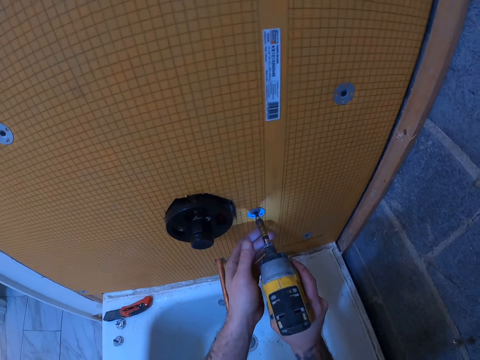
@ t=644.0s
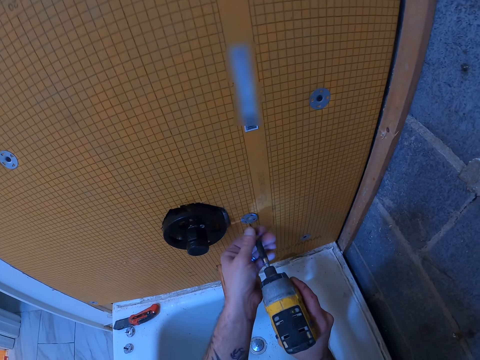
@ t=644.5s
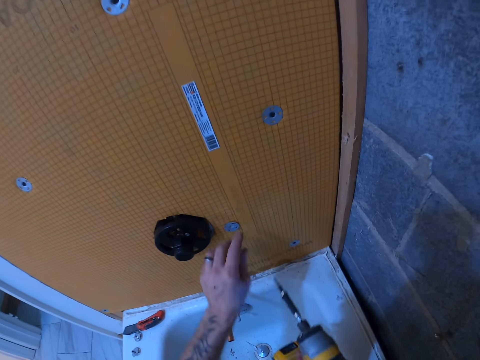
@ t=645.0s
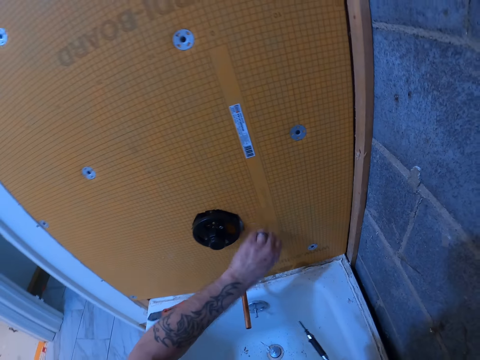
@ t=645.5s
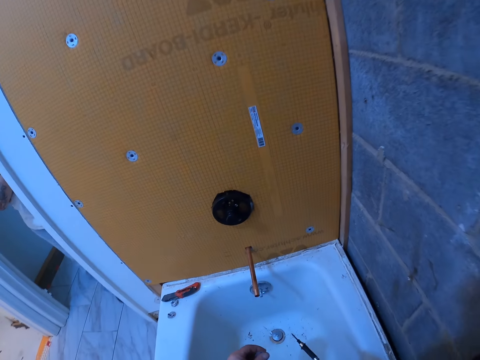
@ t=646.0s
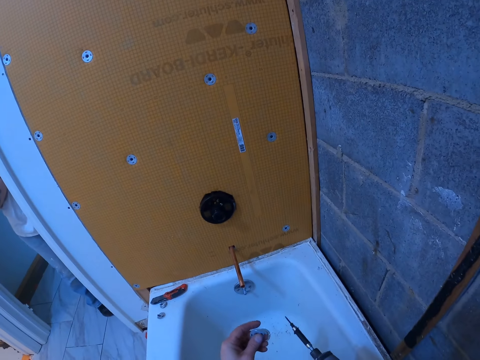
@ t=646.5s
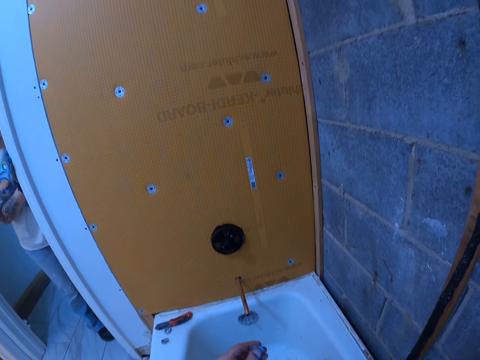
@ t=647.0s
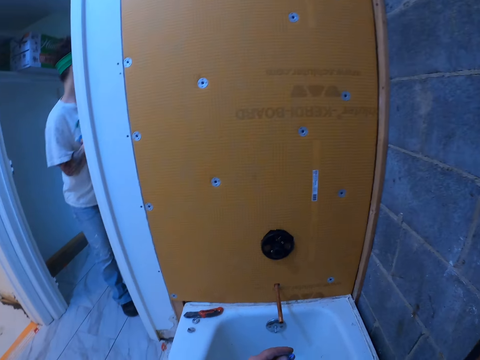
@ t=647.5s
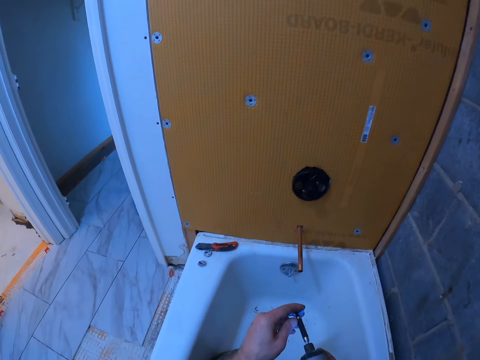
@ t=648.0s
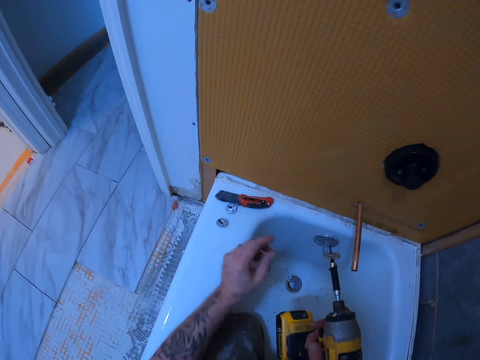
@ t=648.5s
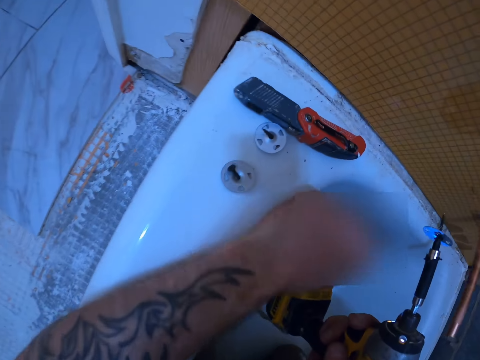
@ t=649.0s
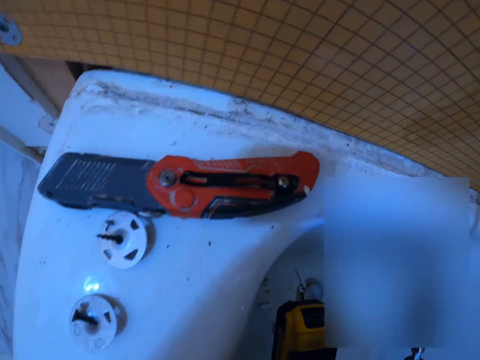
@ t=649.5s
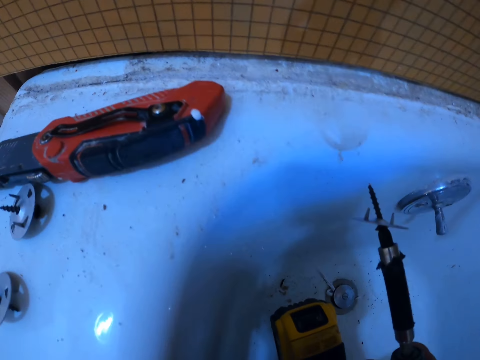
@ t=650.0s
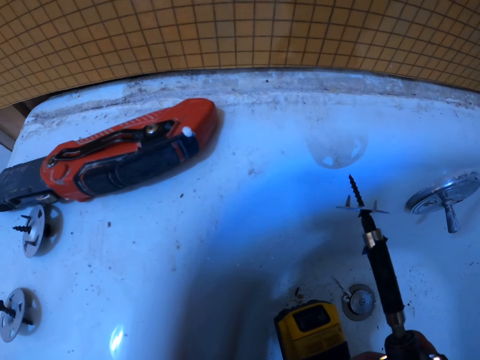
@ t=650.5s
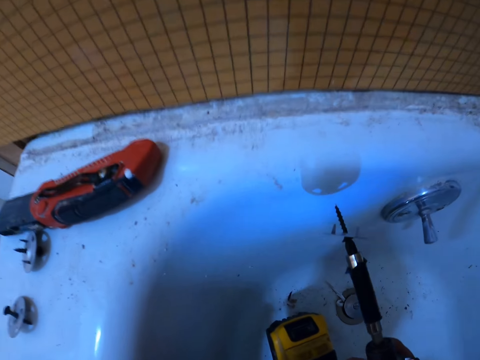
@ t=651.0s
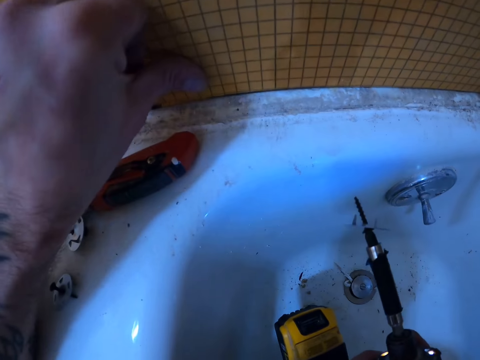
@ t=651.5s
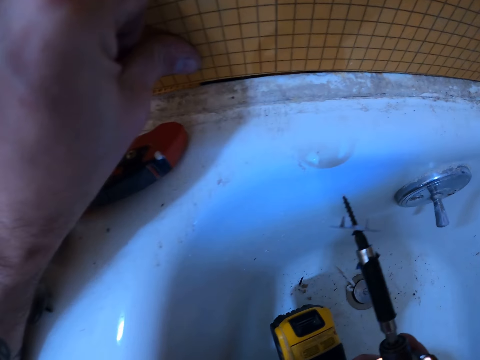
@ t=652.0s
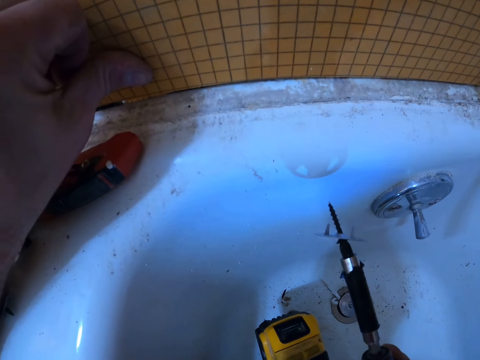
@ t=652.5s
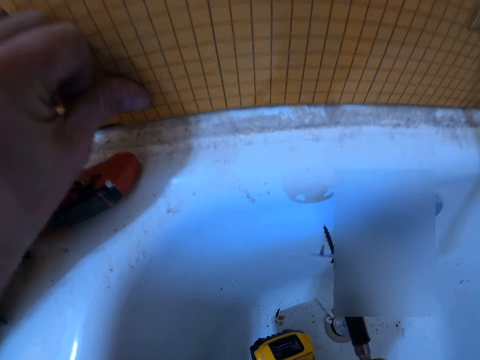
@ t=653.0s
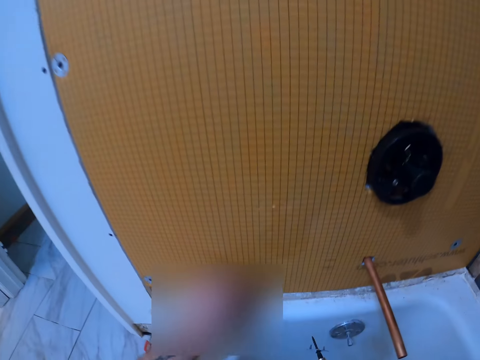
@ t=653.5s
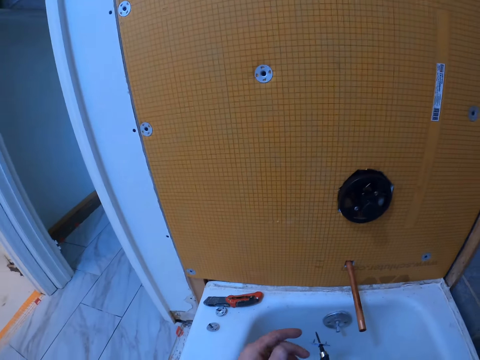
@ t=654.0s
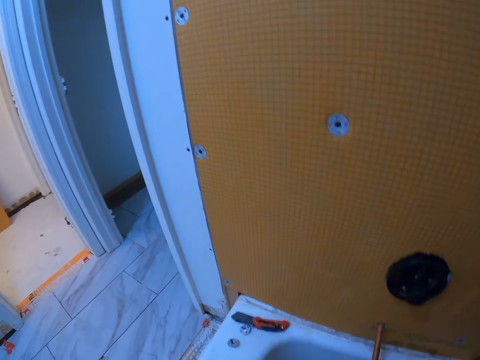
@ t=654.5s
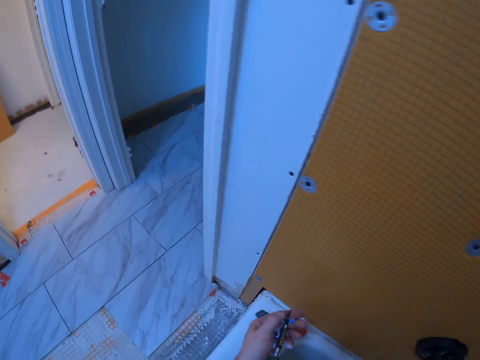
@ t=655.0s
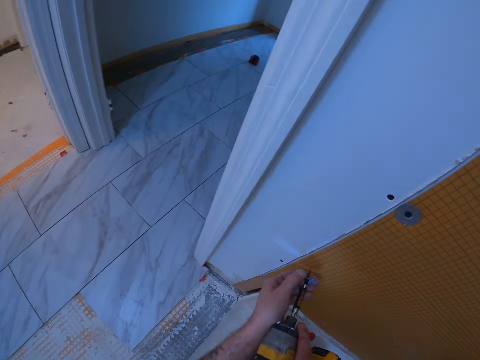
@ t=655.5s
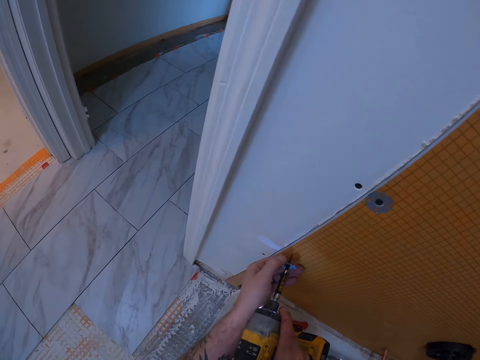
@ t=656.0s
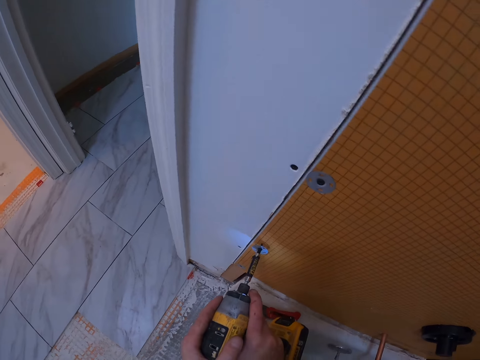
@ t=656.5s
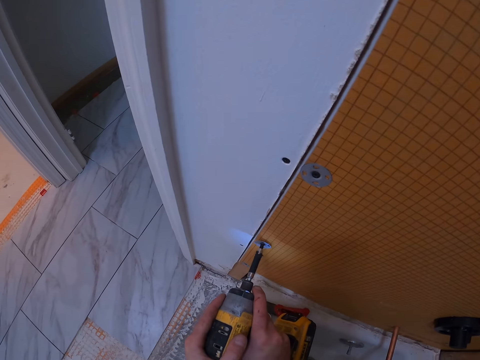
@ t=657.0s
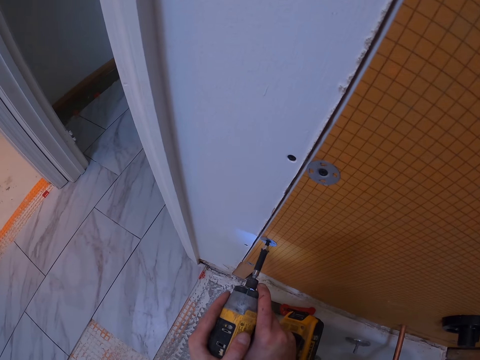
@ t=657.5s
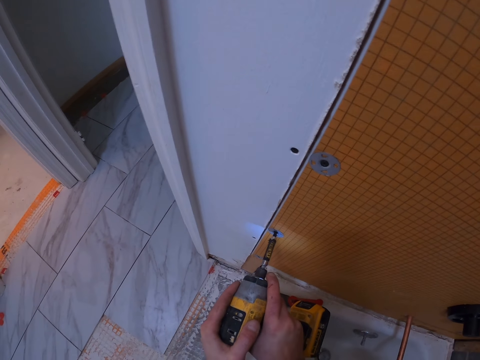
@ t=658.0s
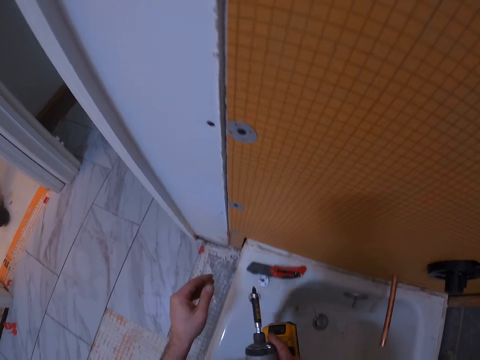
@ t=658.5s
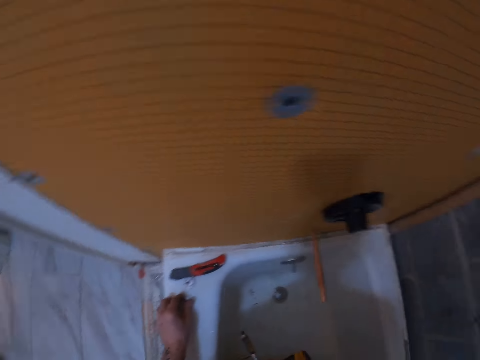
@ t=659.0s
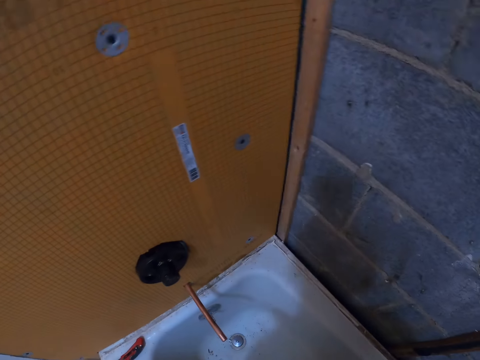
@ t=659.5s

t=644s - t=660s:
The camera wearer removes the tile backer washer on the tile backer board. They fix another tile backer washer to the mouth of the hand drill. A person walks away. The camera wearer drills the tile backer washer to the tile backer board.

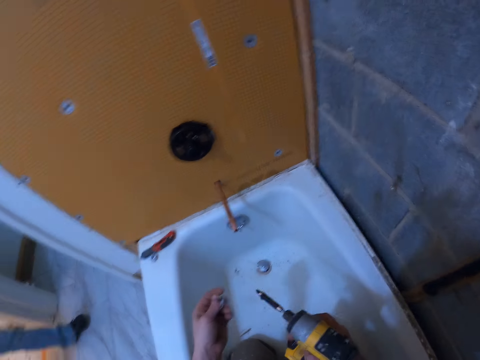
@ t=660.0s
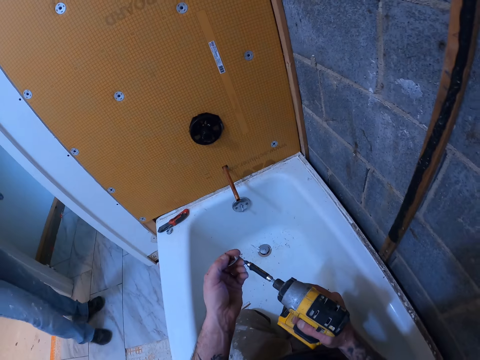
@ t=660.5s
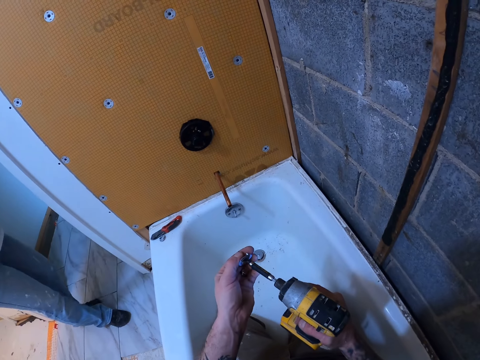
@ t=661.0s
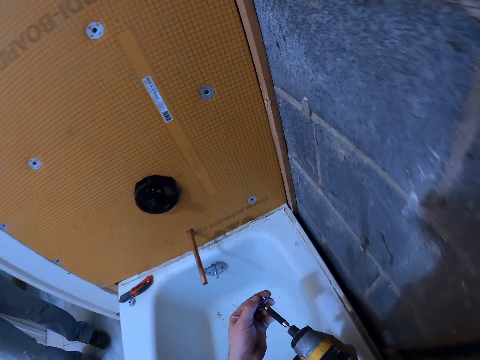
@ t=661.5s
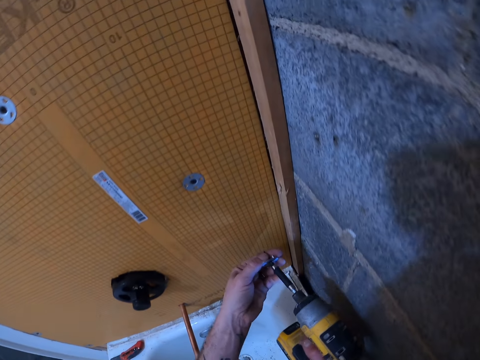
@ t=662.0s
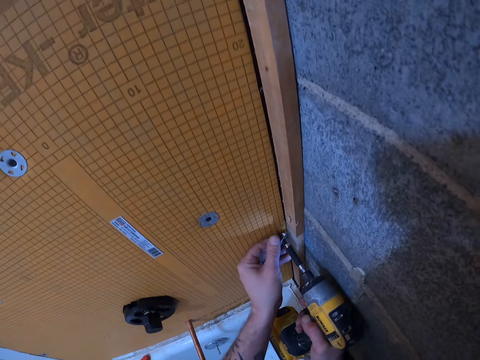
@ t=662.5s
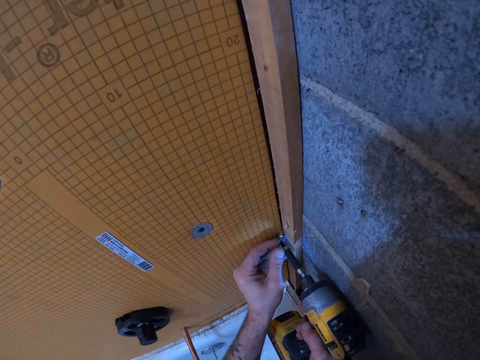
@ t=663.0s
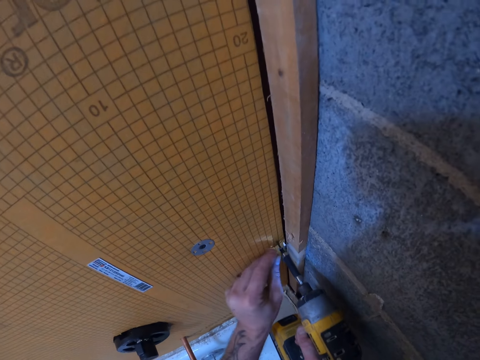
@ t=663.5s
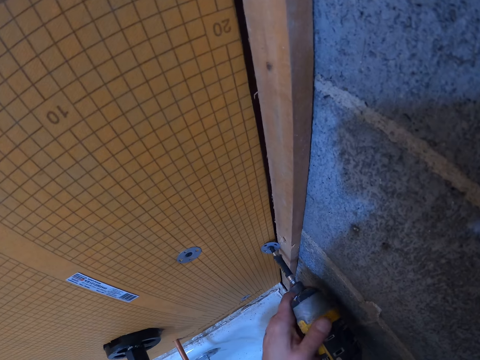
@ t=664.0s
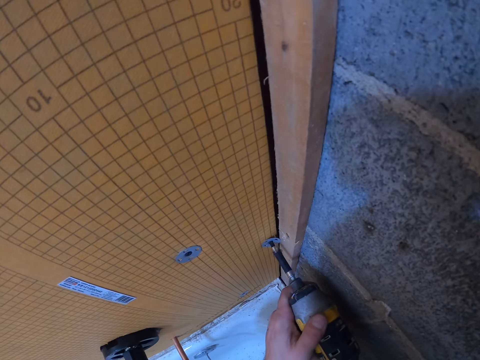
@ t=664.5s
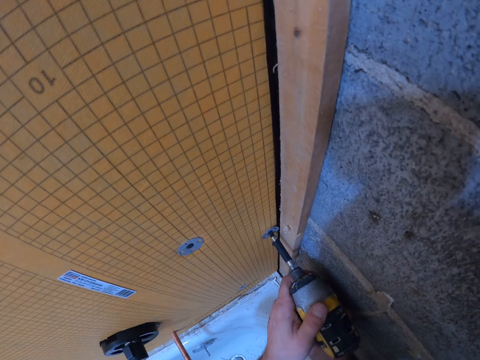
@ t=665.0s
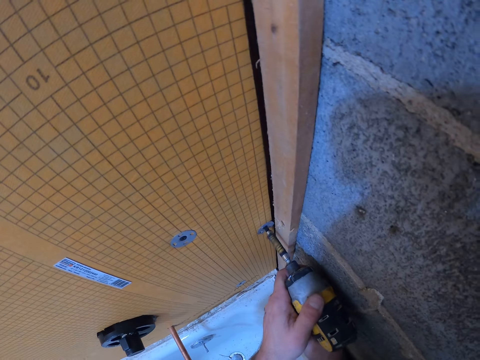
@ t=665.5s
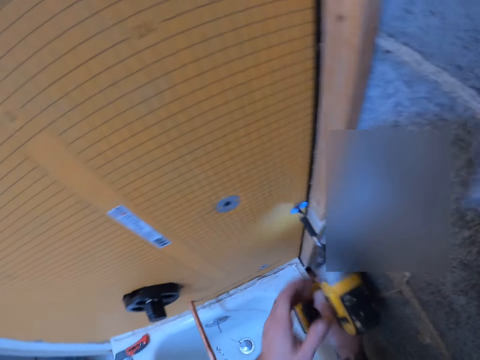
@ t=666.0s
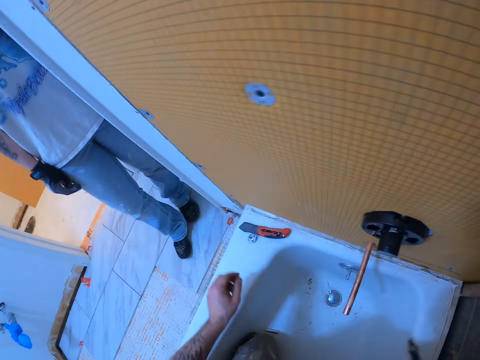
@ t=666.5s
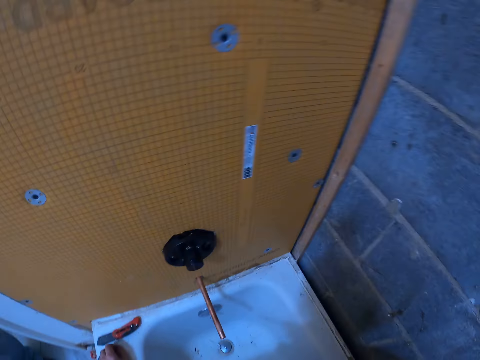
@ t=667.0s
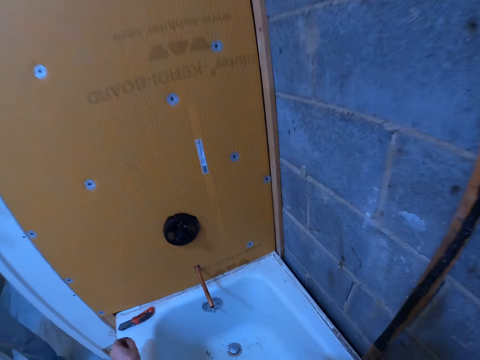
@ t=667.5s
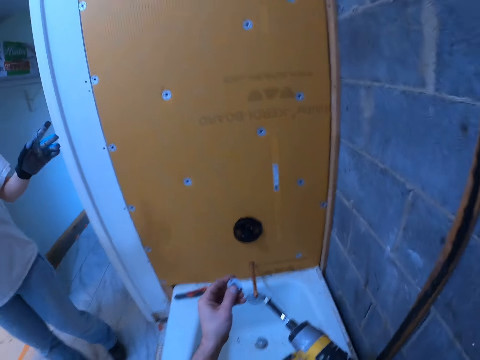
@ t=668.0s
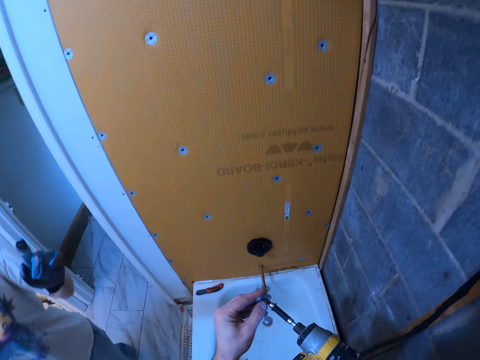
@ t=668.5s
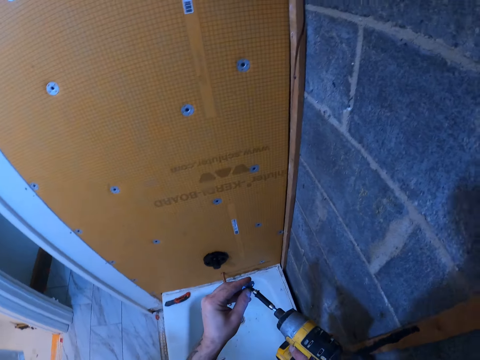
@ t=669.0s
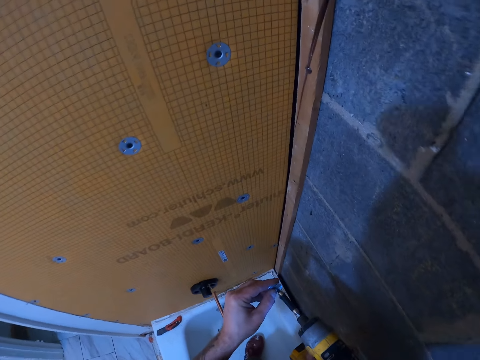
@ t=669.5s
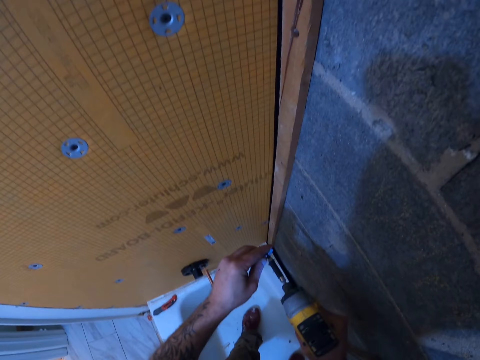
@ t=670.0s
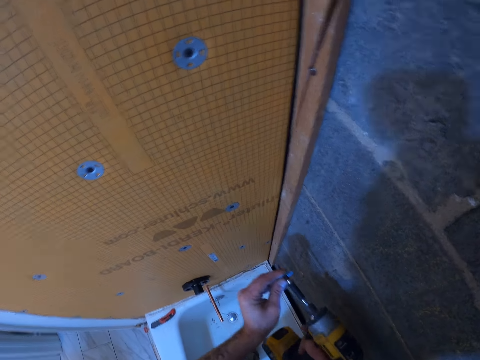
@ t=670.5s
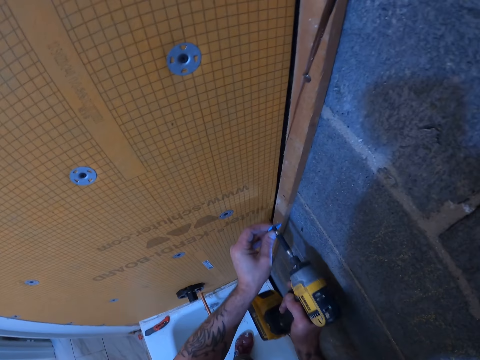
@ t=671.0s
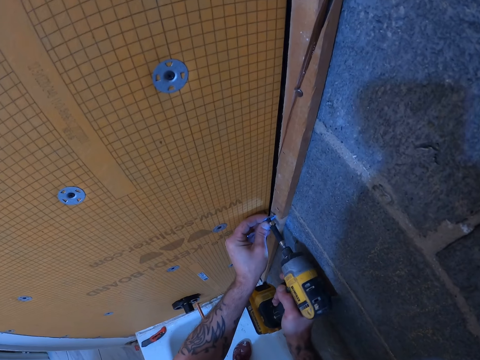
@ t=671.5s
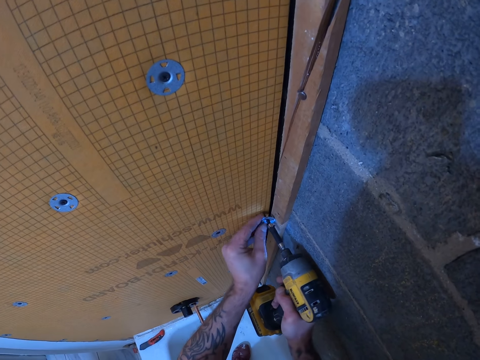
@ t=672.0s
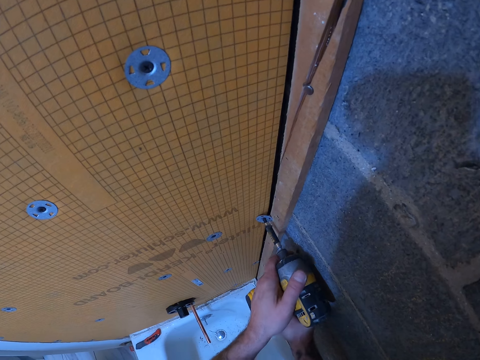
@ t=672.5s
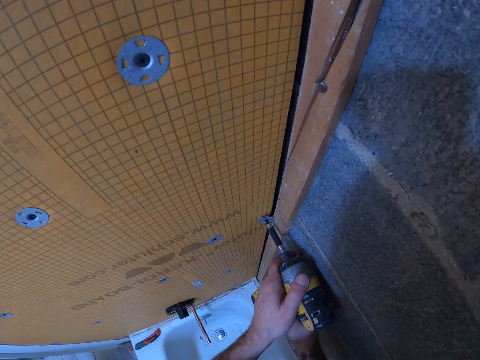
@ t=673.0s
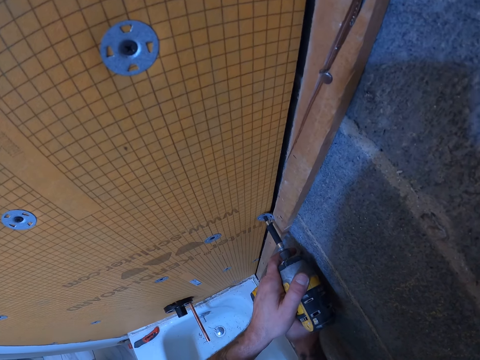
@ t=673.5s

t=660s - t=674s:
The camera wearer fixes another tile backer washer to the mouth of the hand drill. A person moves around. The camera wearer drills the tile backer washer to the tile backer board. They pick up tile backer washers on the bath tub. They fix the tile backer washer to the mouth of the hand drill. They drill the tile backer washer to the tile backer board.
